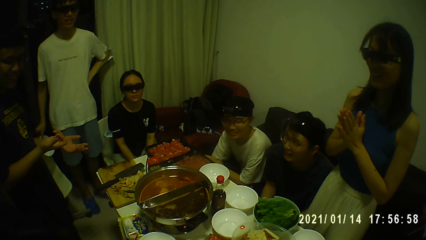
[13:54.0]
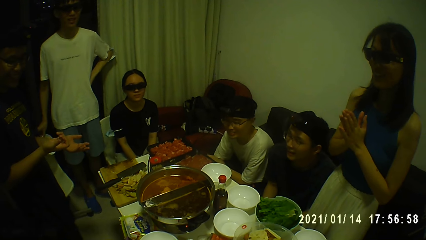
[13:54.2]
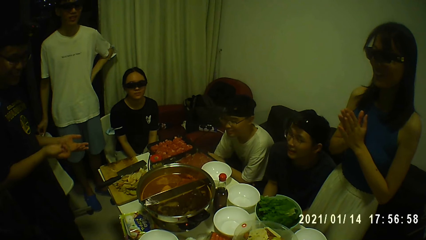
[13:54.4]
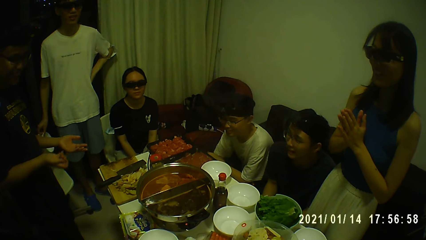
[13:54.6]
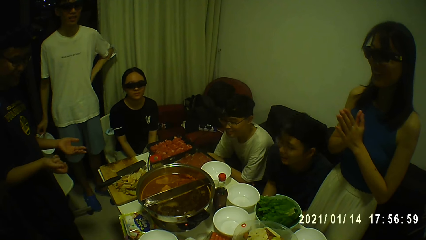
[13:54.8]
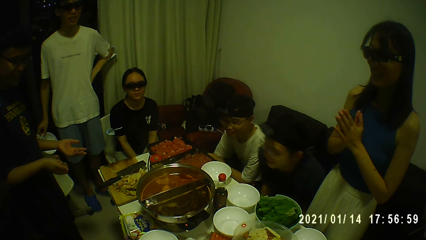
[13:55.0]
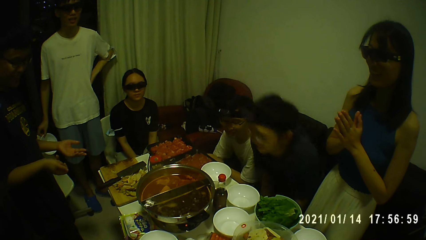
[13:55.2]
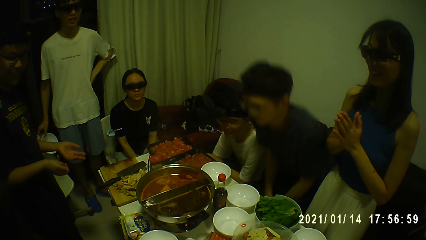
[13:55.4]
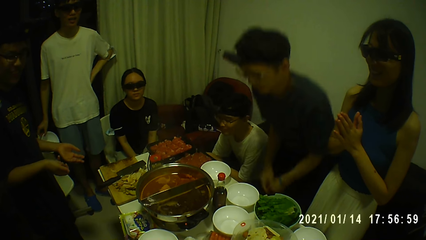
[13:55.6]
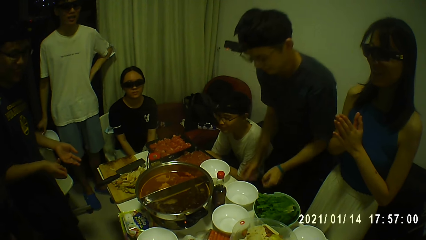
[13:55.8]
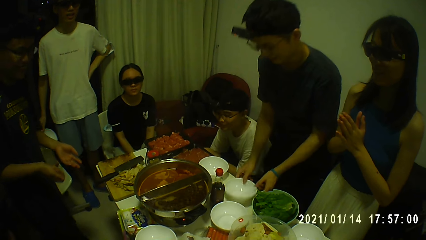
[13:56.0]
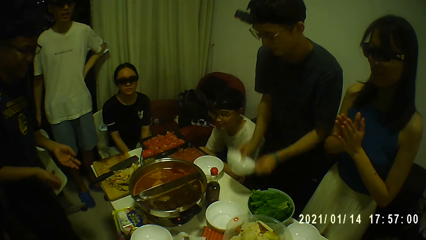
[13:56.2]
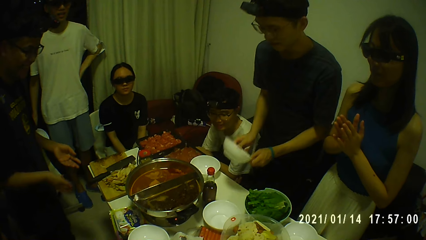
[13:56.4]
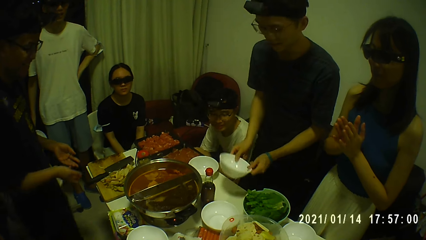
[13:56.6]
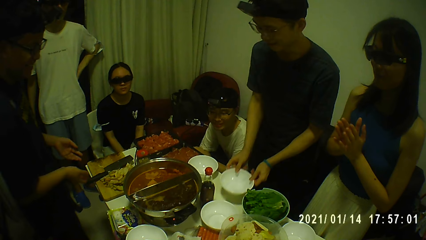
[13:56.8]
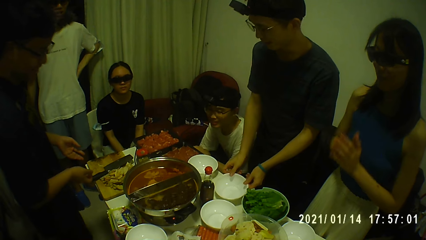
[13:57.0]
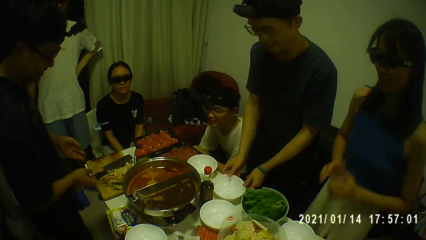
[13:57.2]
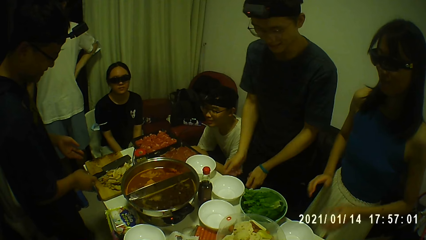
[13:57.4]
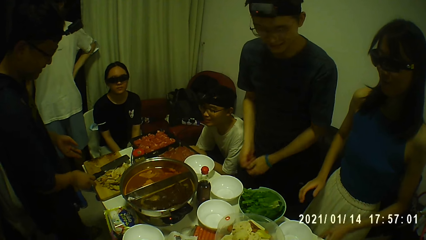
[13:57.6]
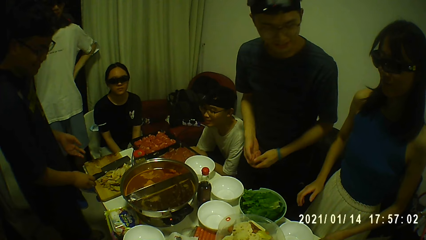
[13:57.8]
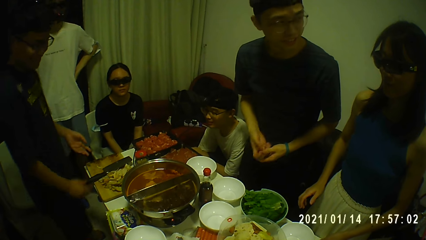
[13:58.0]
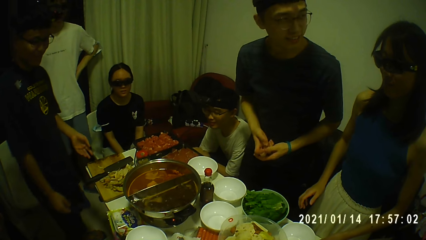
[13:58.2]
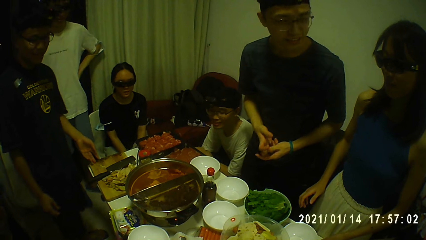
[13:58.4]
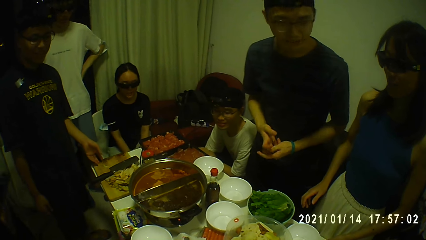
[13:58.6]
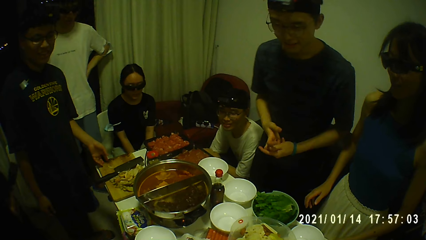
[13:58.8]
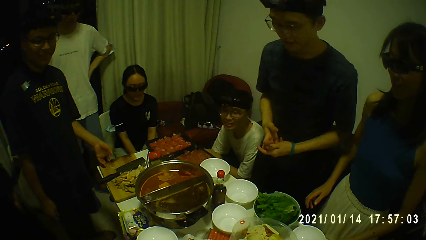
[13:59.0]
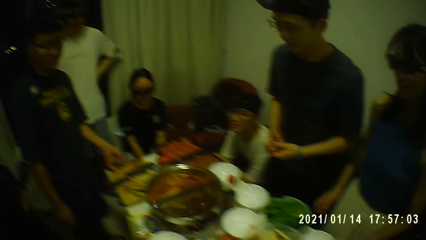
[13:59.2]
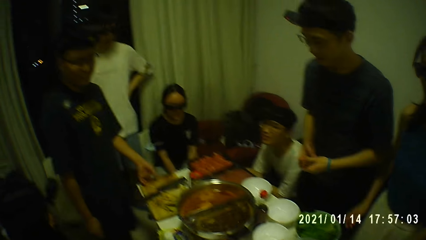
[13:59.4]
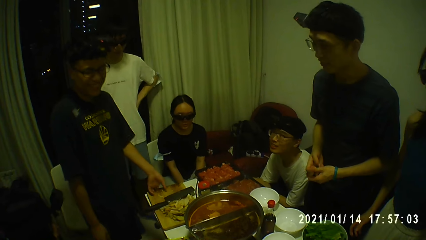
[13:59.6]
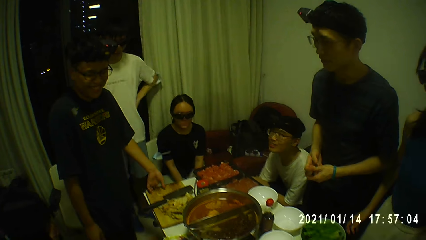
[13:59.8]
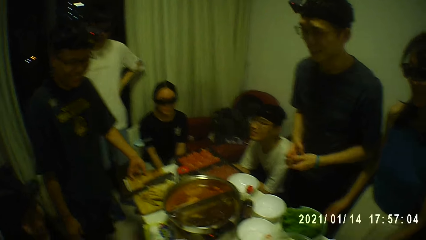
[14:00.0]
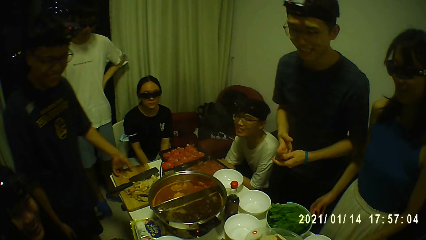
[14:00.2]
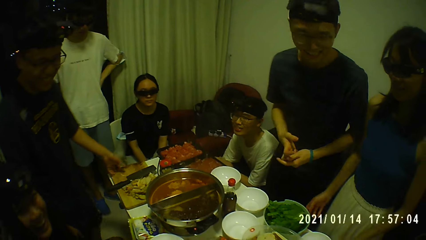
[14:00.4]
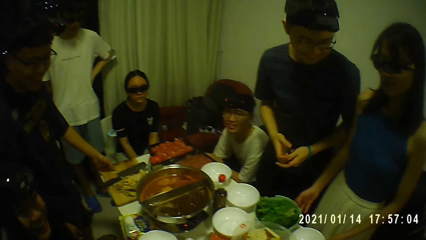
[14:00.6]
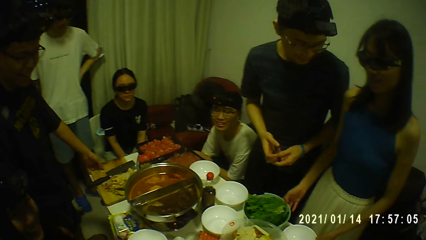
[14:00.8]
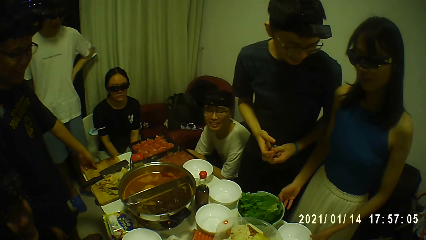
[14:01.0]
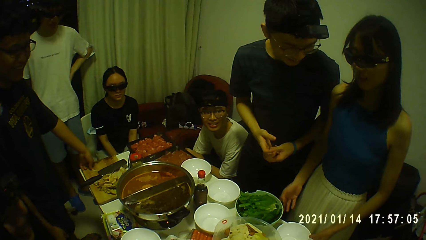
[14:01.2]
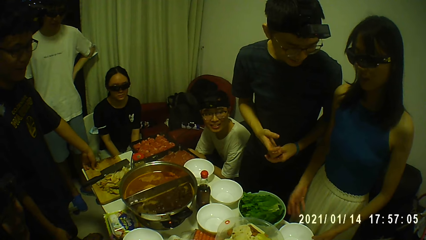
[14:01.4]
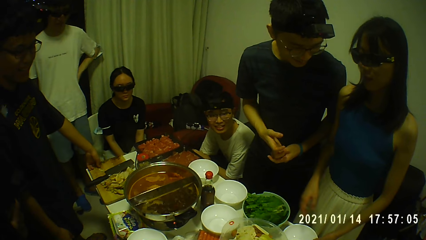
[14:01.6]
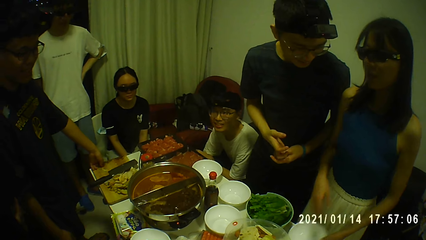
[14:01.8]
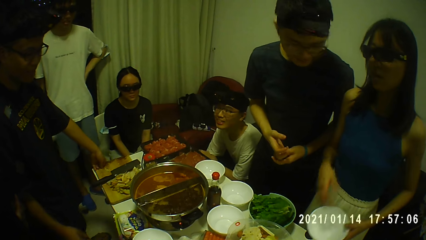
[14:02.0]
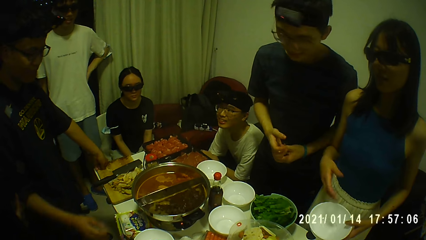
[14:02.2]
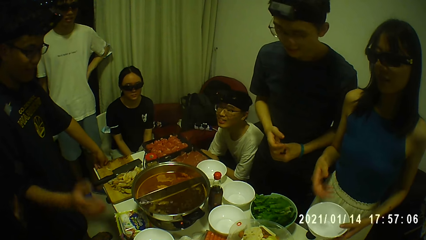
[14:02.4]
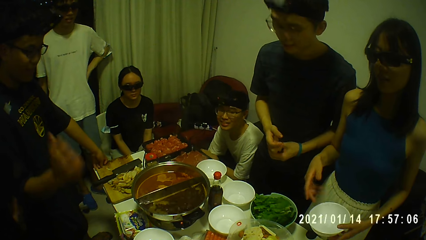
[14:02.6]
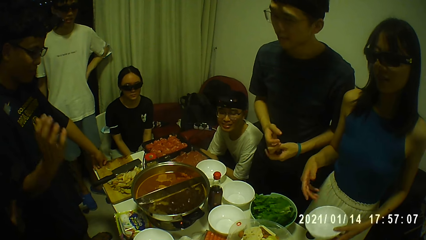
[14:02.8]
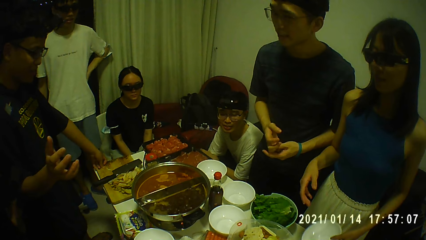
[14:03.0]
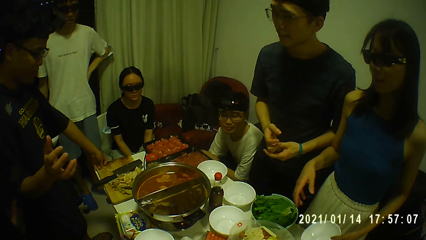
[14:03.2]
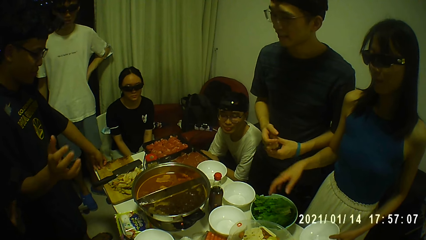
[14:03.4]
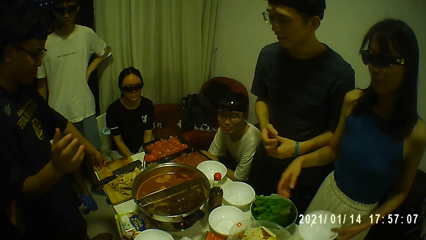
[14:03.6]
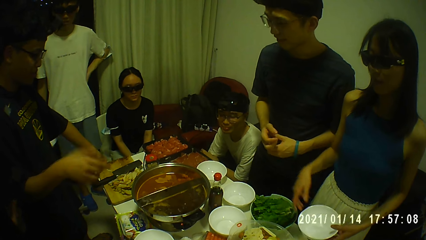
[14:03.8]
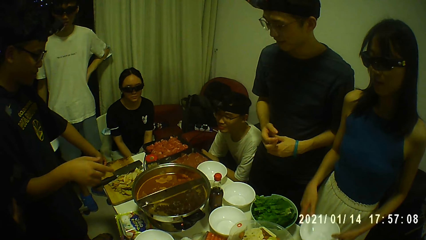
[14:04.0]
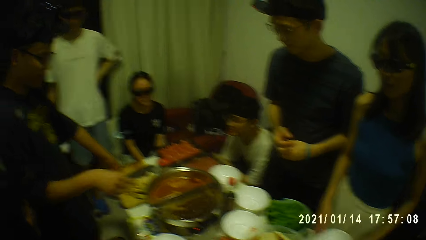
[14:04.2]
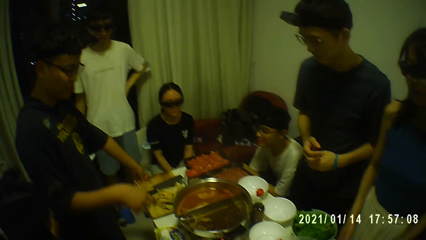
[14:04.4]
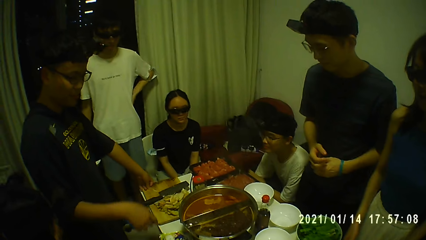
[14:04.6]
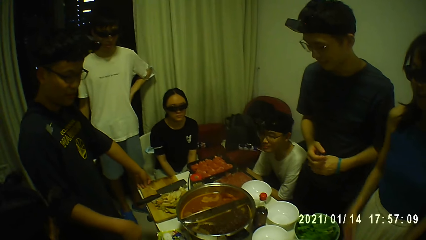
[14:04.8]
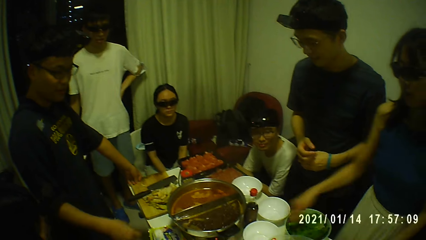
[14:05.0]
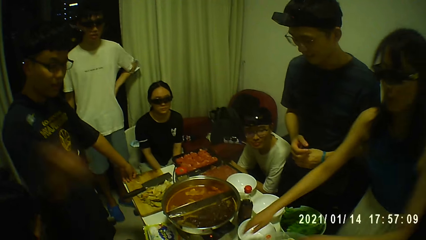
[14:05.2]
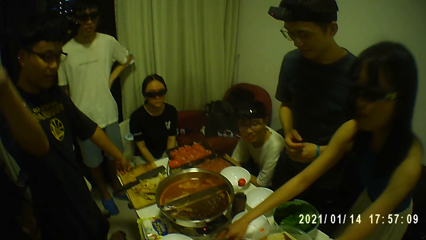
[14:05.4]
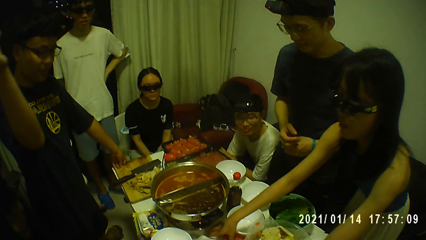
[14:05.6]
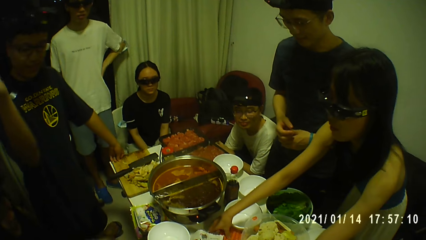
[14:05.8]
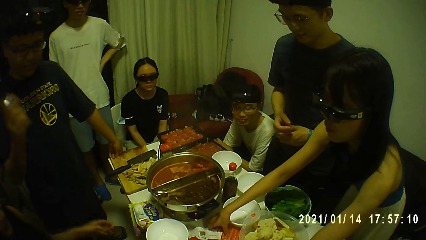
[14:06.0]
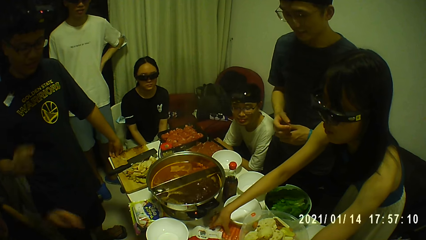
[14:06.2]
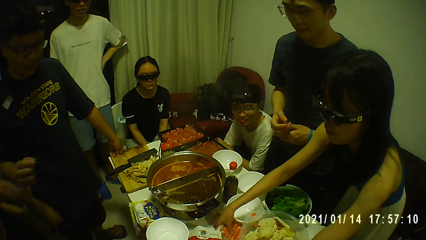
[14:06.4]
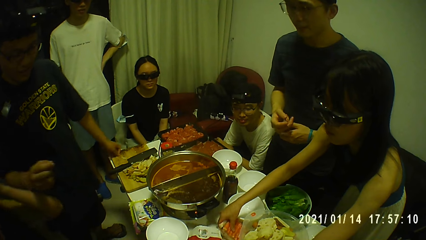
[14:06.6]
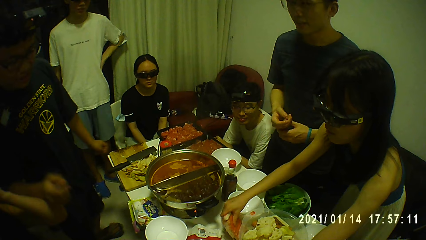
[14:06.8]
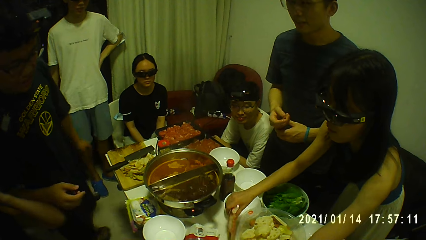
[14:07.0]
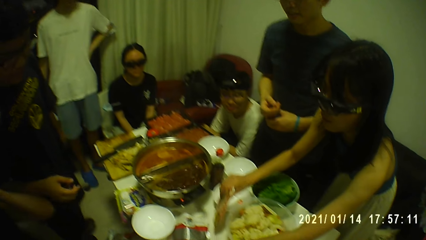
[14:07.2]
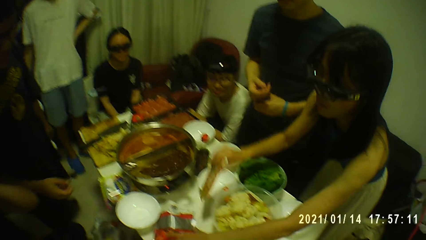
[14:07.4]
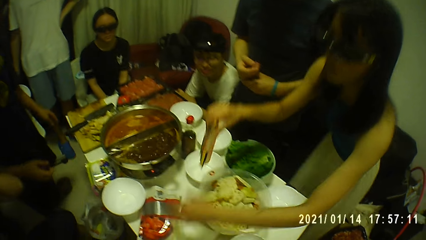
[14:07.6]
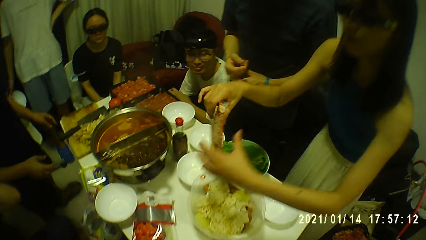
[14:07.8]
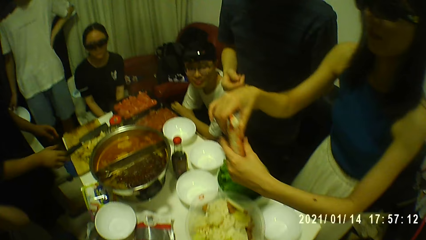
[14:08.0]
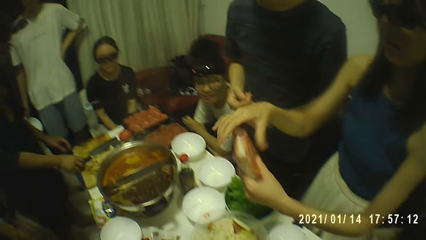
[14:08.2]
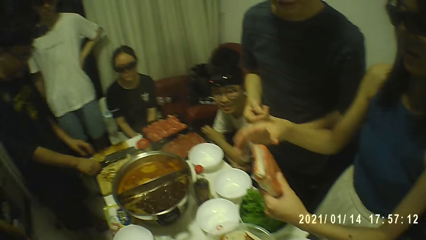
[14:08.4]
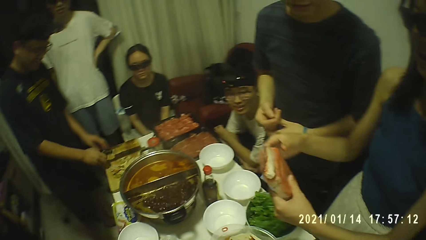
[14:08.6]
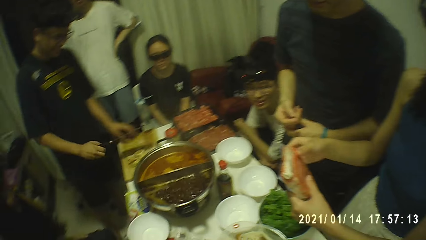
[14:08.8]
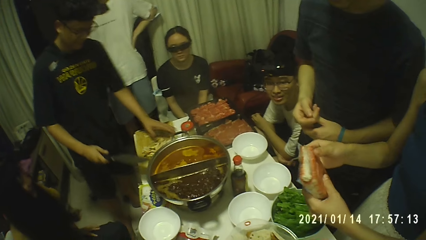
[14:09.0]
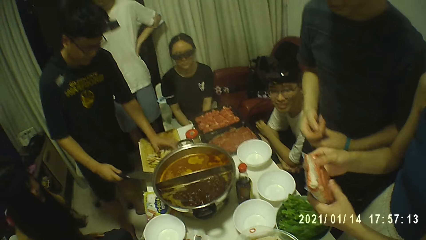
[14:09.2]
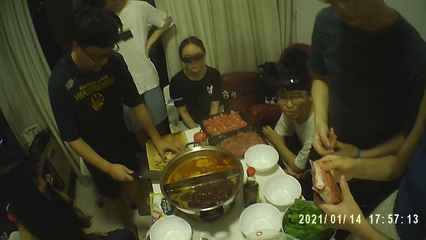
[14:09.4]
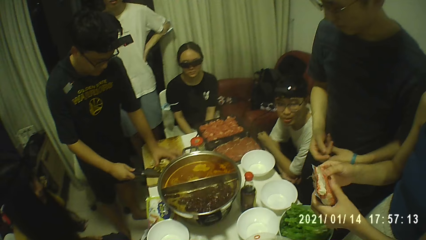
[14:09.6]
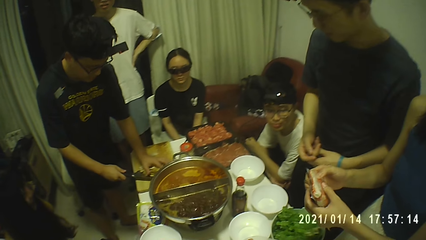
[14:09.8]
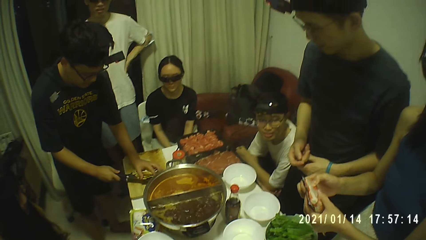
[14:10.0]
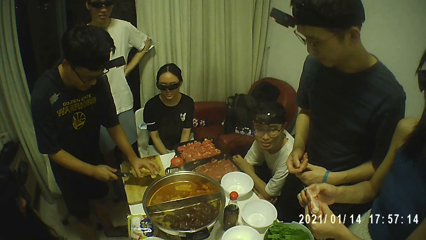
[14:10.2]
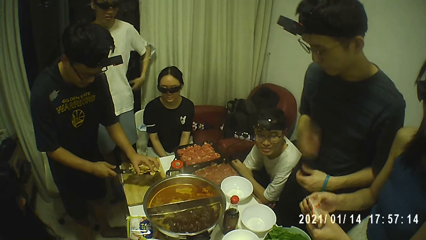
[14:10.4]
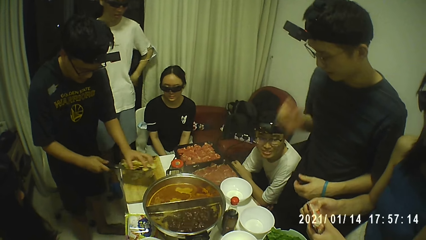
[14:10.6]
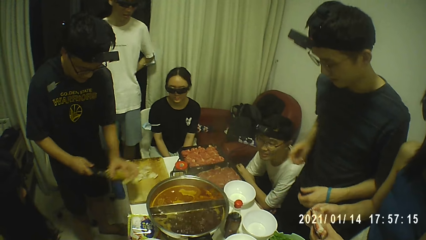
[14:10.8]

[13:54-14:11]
A man picks up a soup bowl from the table with his hands. The man drops the soup bowl on the table with his hands. The camera wearer laughs with others. A woman picks up the soup bowl from the table with her left hand. The woman drops the soup bowl on the table with her left hand. The woman carries a pack of hotdogs from the table with her right hand. The woman passes the pack of hotdogs to her left hand with her right hand. Another man picks up the chopper from the chopping board with his right hand. The other man packs the potato peels from the chopping board with the chopper in his right hand.
